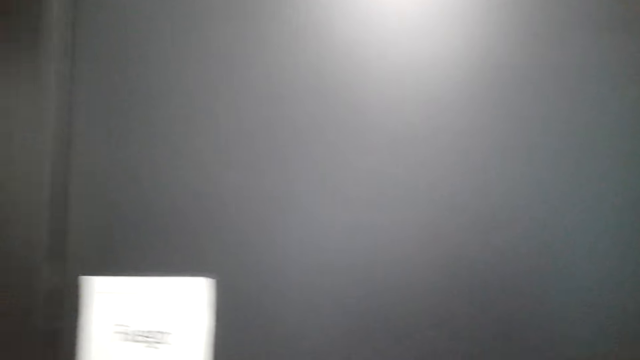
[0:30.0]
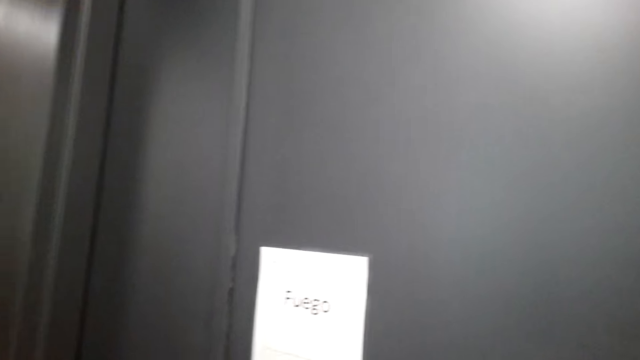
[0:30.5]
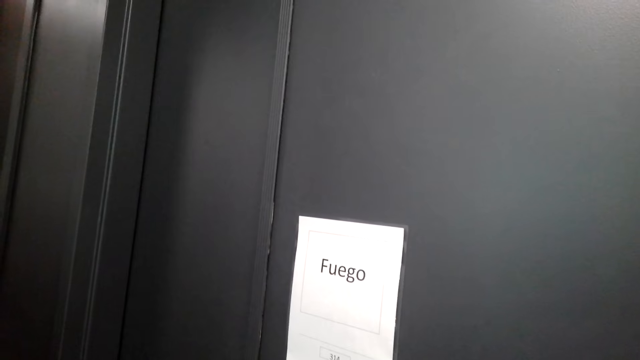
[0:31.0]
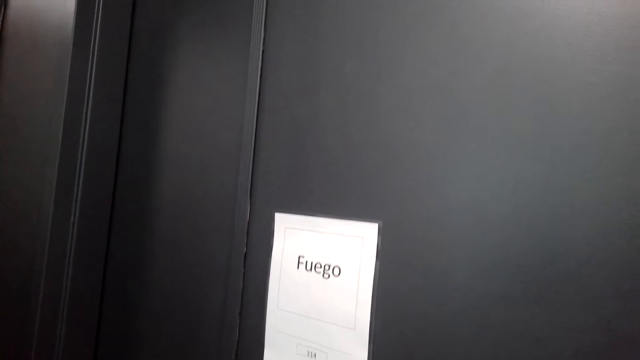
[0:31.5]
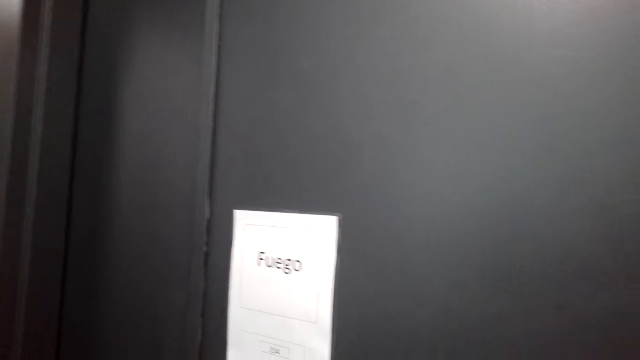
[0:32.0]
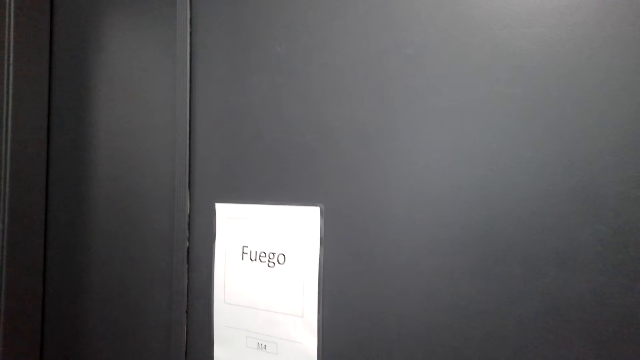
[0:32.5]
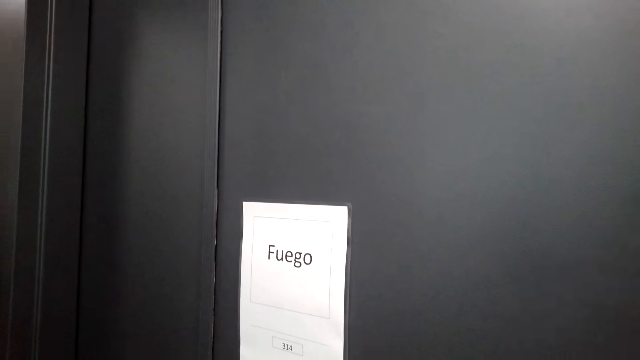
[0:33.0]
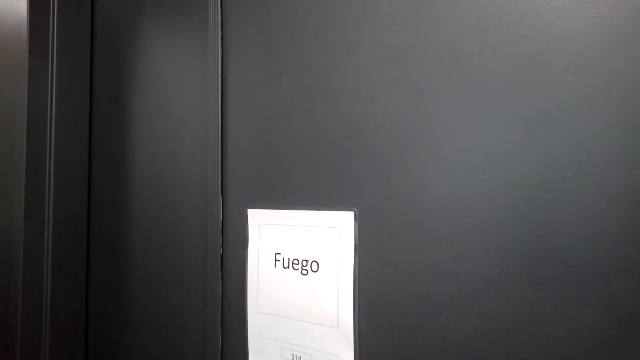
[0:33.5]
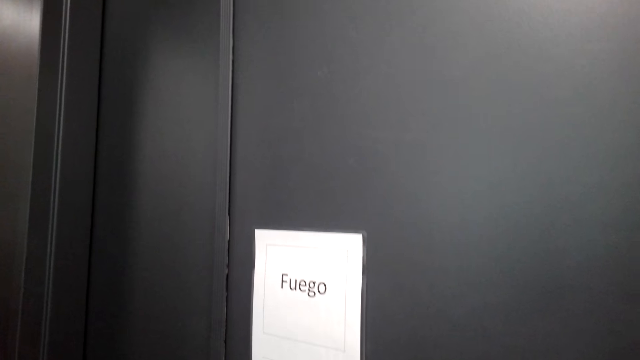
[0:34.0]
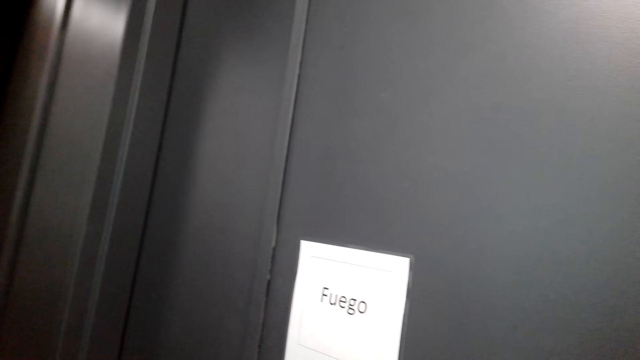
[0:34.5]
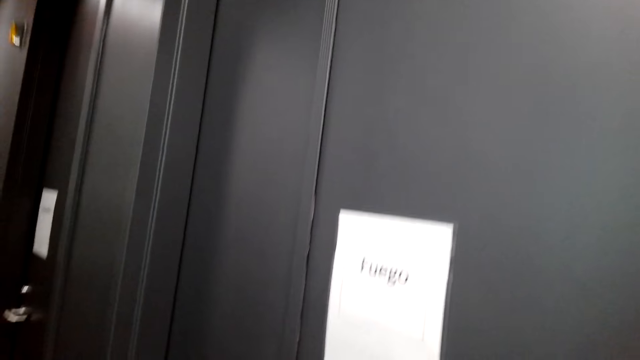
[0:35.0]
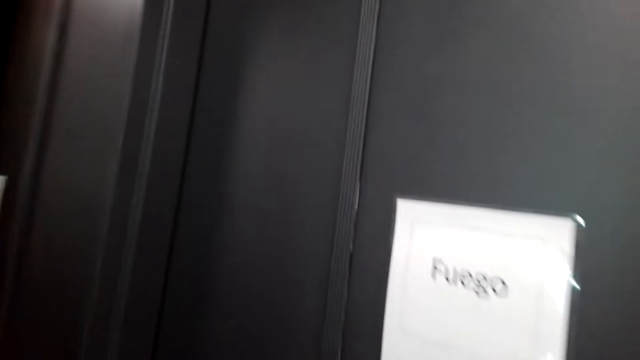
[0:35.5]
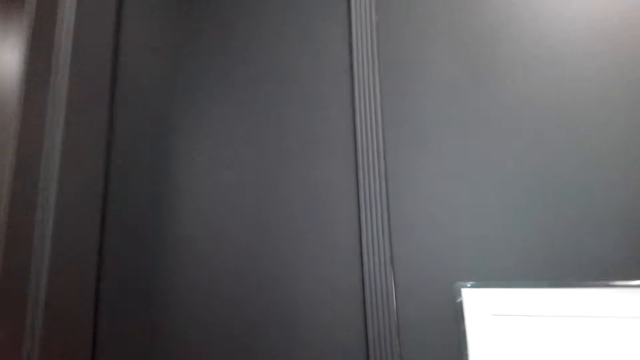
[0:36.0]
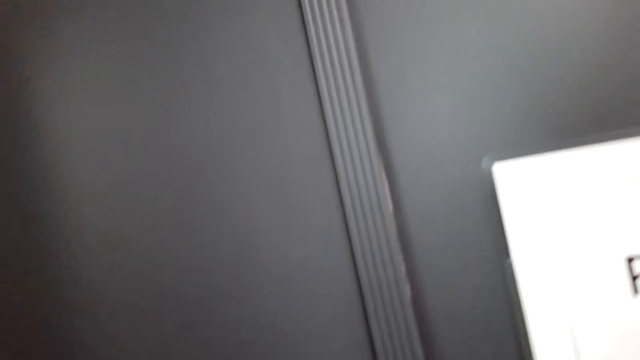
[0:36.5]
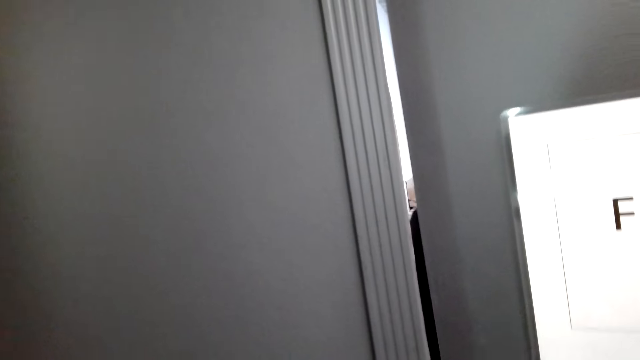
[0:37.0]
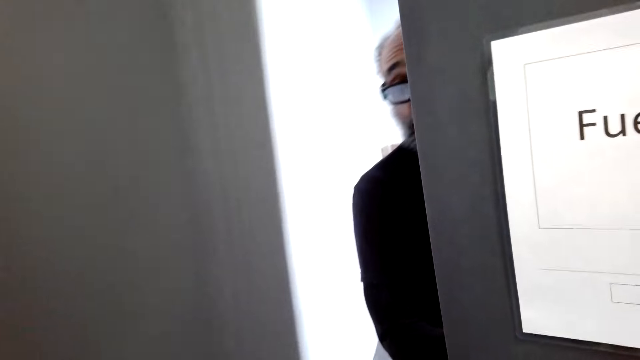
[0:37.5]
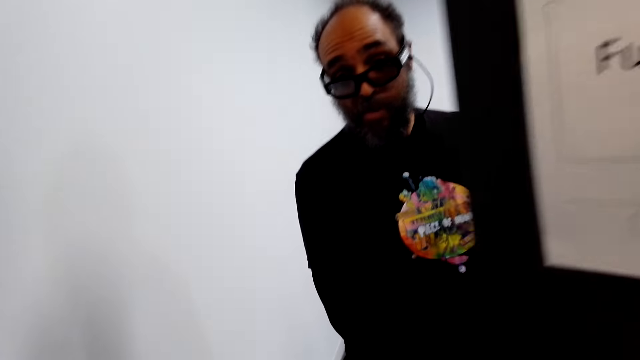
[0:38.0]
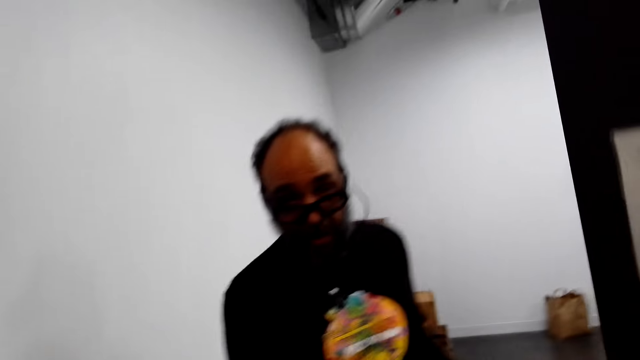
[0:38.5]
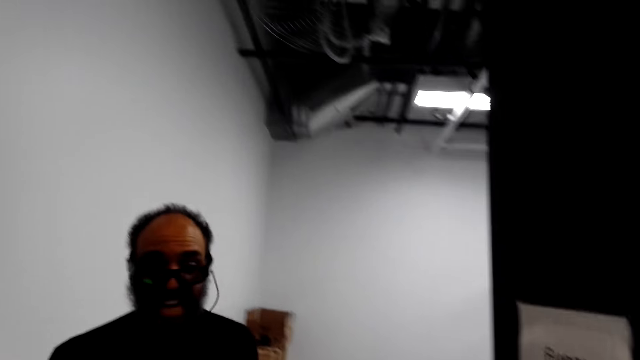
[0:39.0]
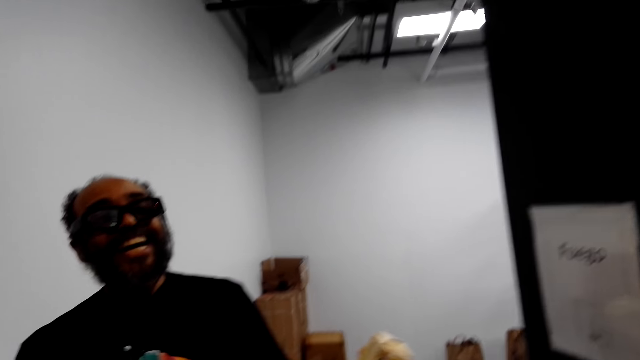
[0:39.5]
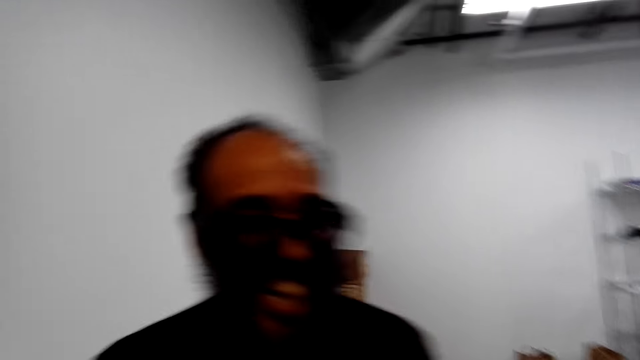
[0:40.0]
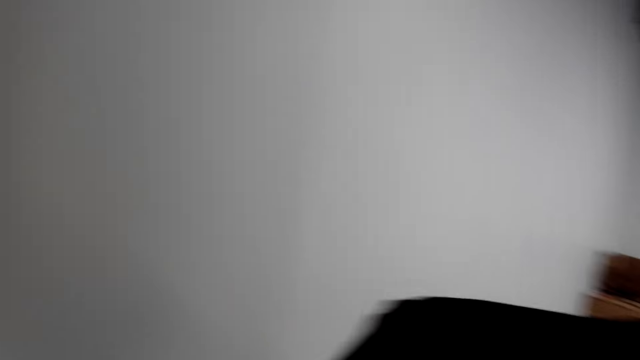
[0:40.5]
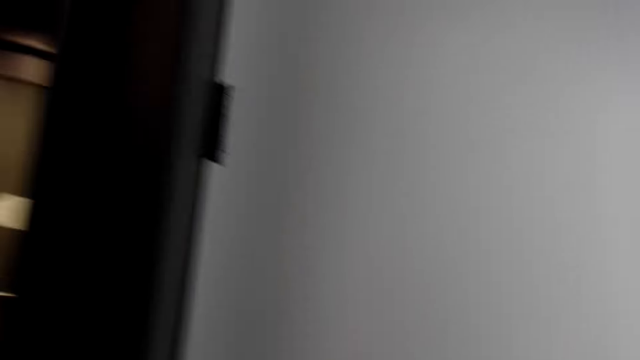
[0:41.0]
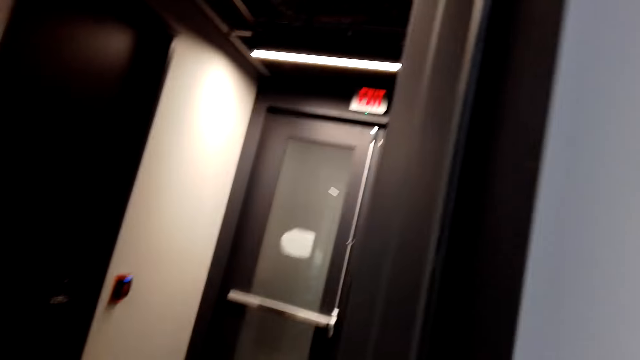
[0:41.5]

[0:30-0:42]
The camera wearer talks to a person.

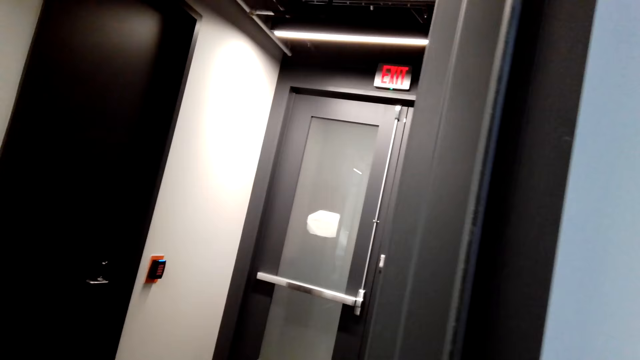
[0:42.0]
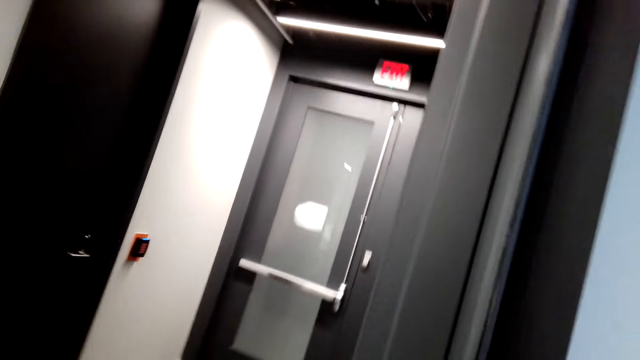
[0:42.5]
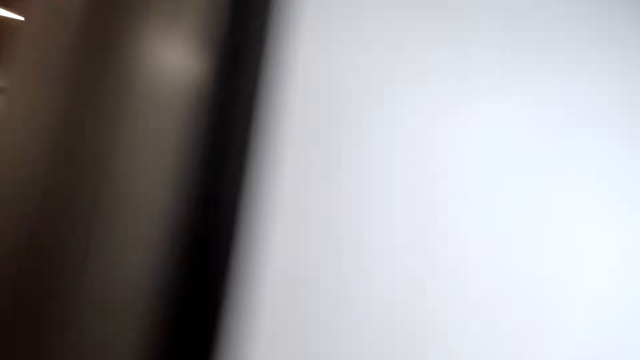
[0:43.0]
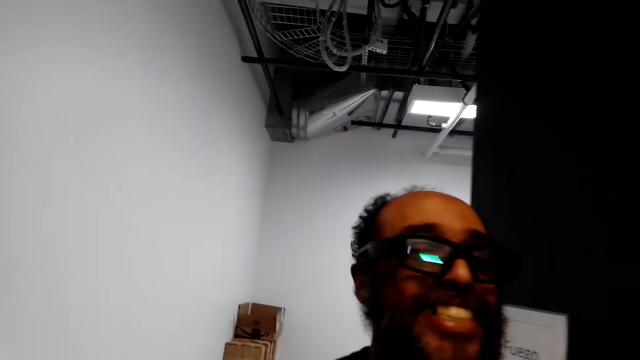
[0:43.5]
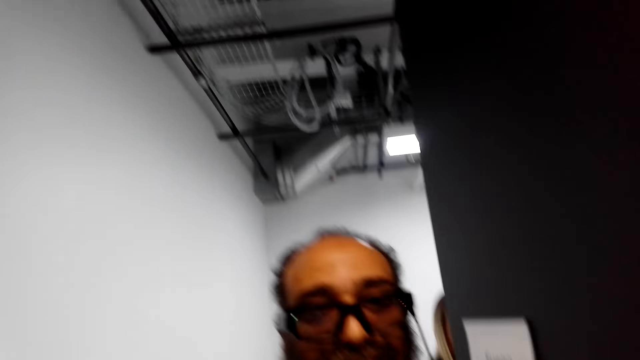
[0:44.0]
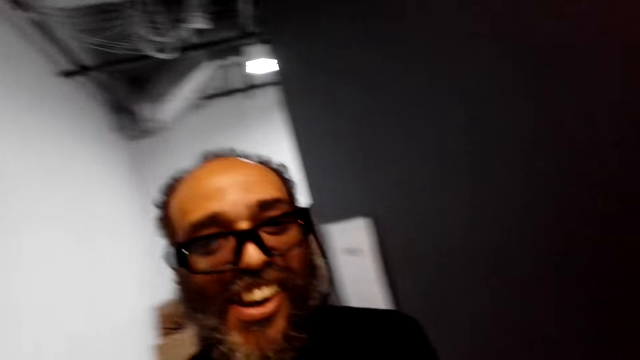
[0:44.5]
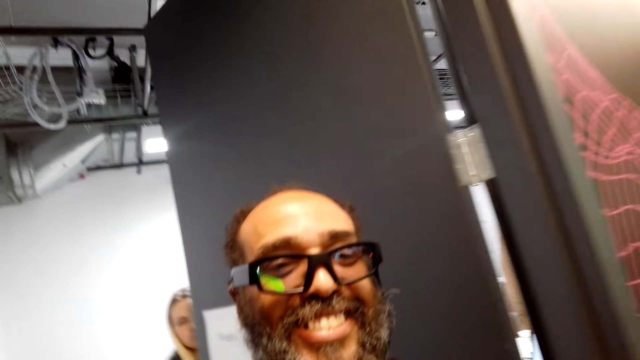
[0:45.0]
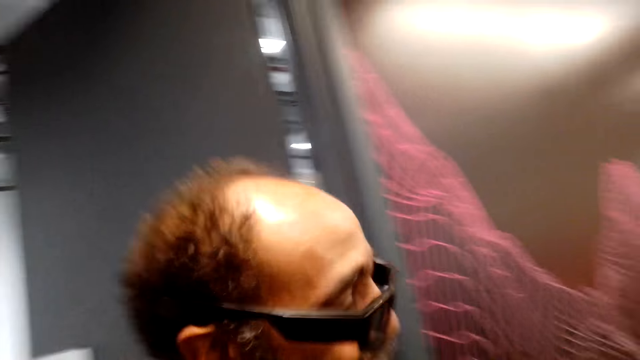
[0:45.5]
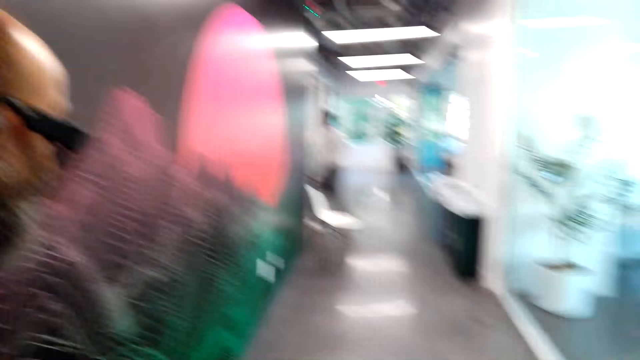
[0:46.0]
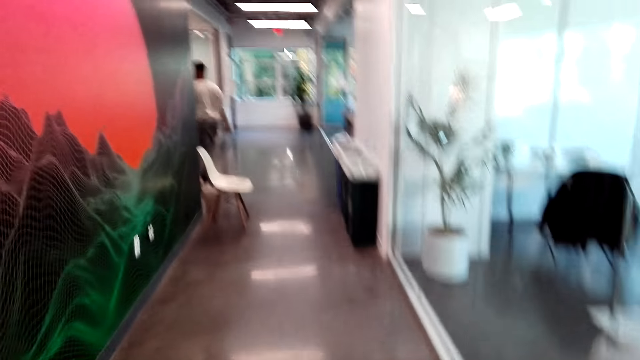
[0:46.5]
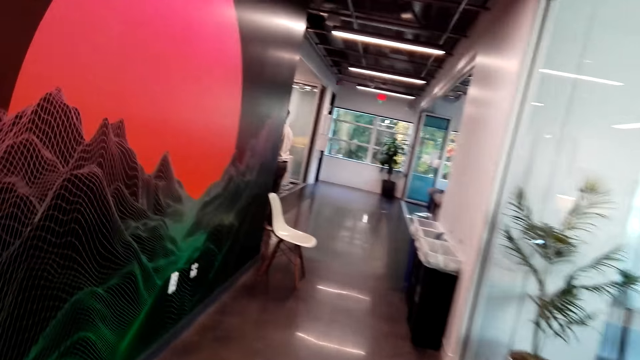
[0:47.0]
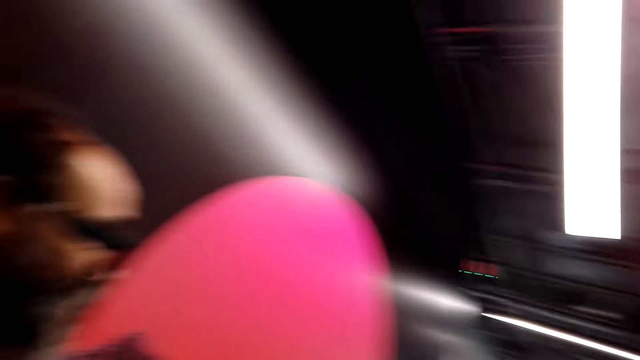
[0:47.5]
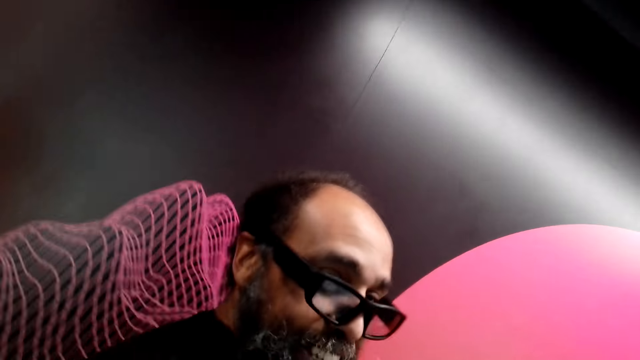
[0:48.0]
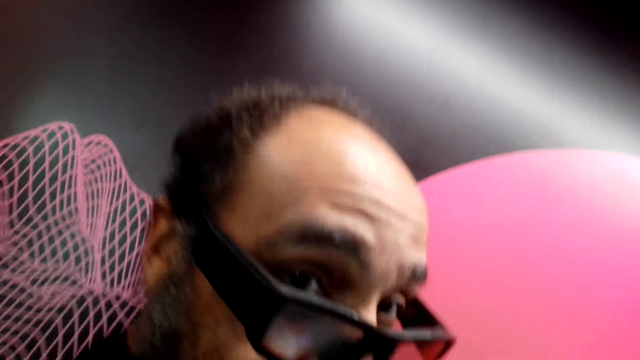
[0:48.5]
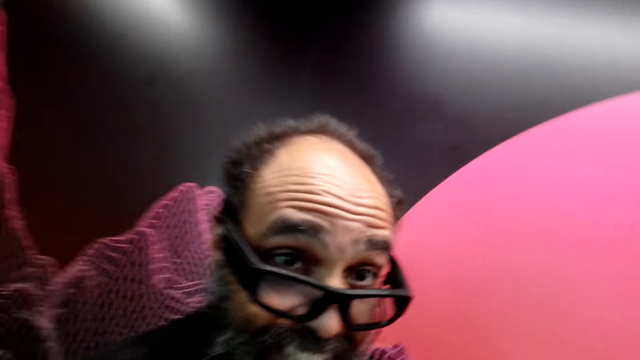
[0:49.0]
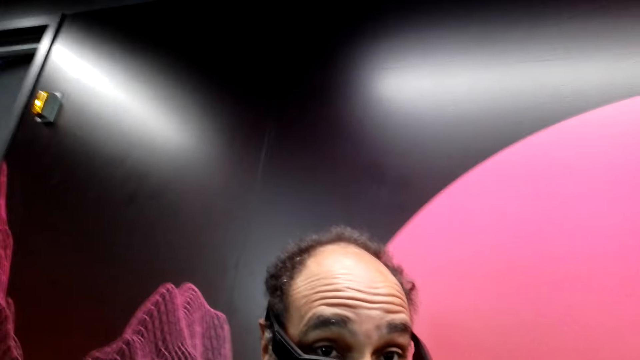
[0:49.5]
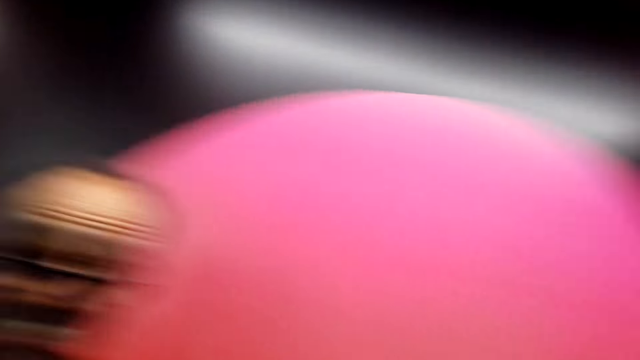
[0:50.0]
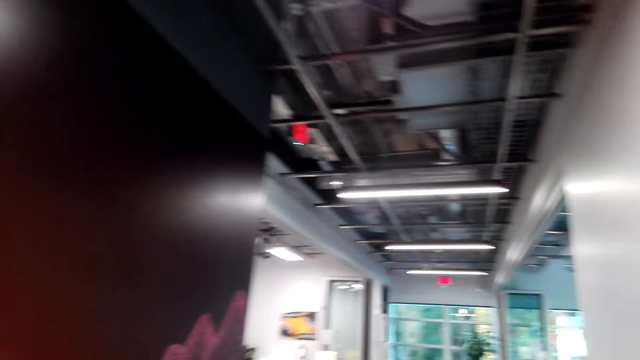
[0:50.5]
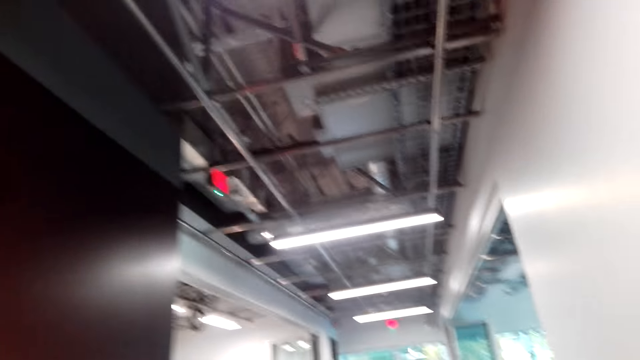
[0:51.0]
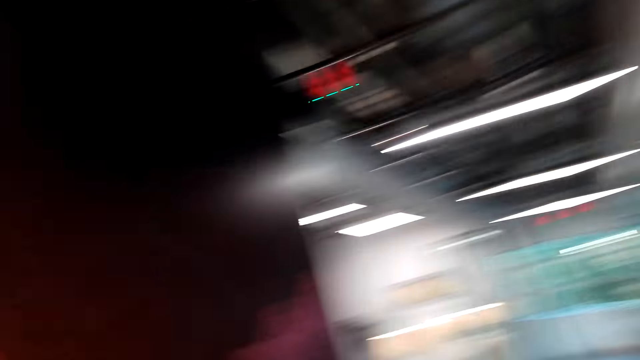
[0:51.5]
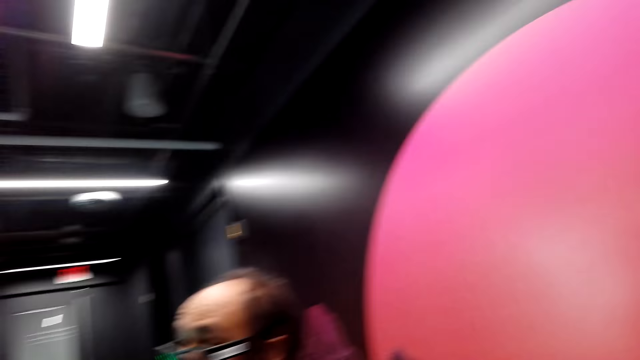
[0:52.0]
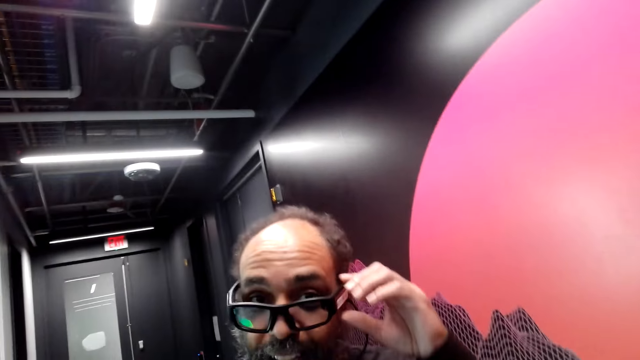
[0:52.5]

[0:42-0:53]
The camera wearer walks around.
